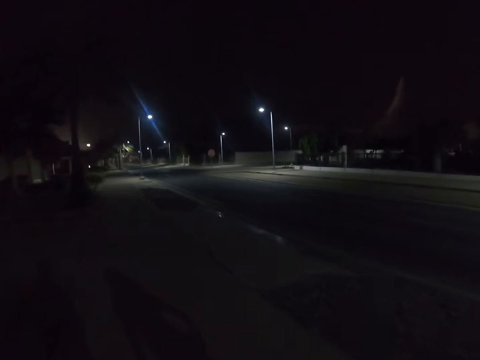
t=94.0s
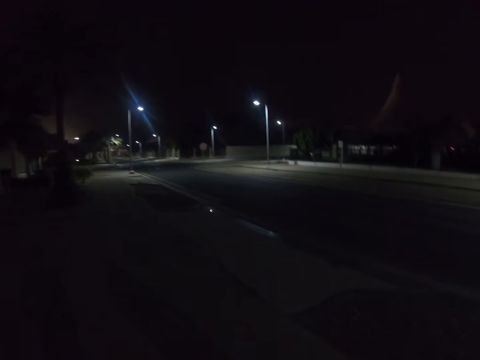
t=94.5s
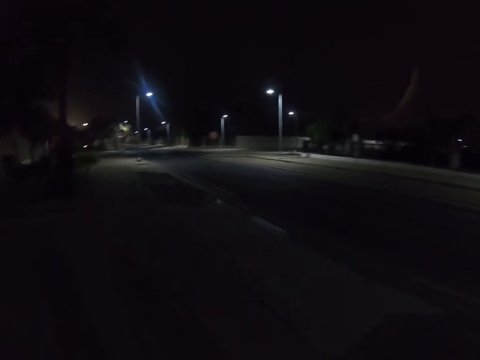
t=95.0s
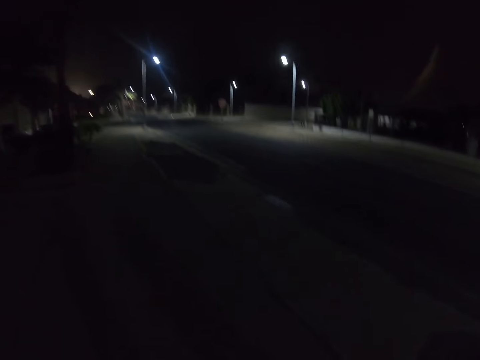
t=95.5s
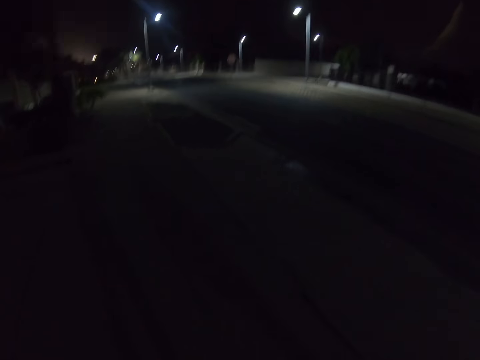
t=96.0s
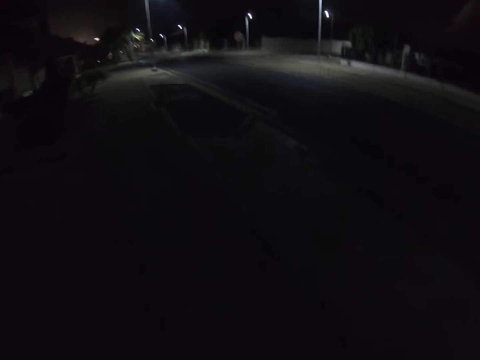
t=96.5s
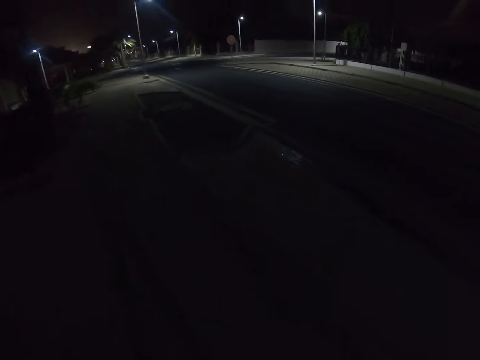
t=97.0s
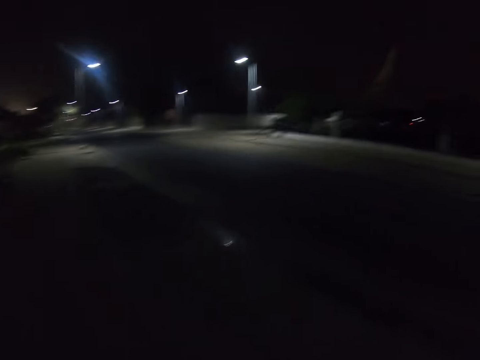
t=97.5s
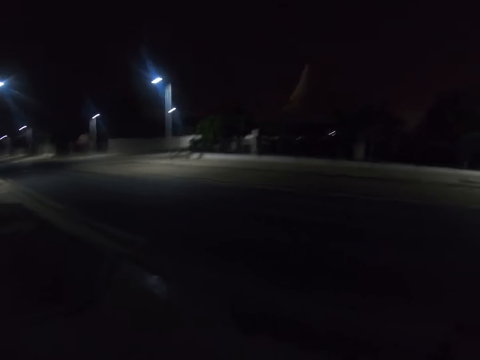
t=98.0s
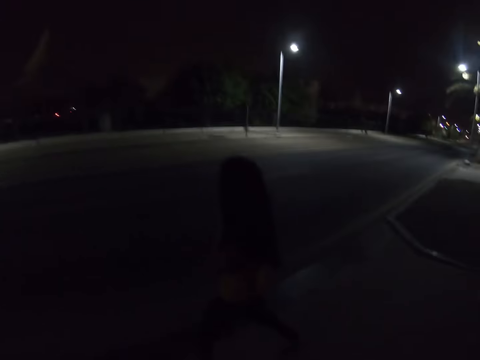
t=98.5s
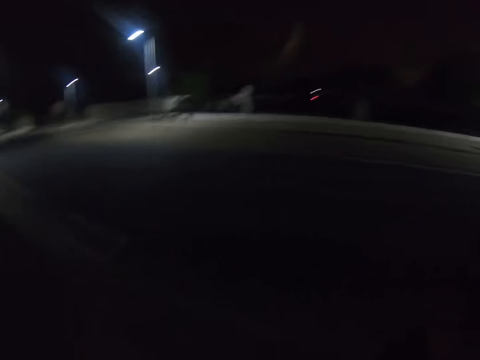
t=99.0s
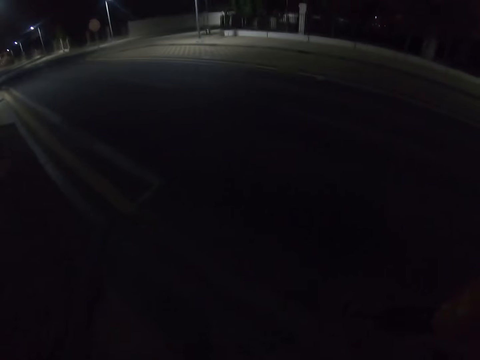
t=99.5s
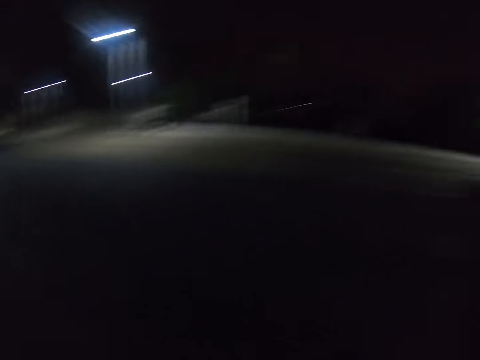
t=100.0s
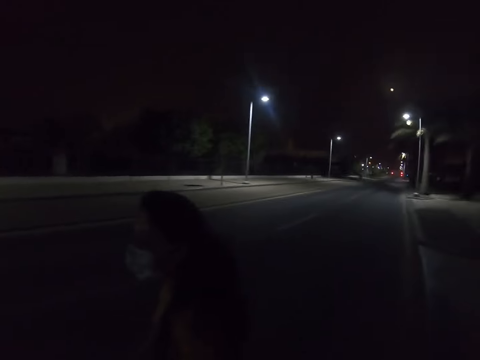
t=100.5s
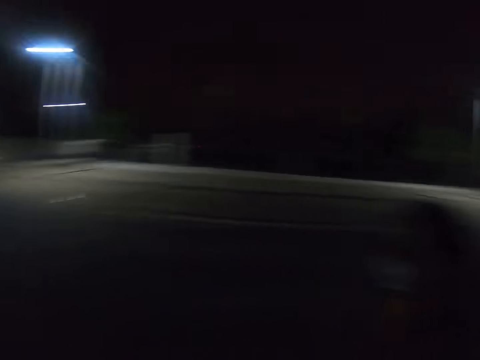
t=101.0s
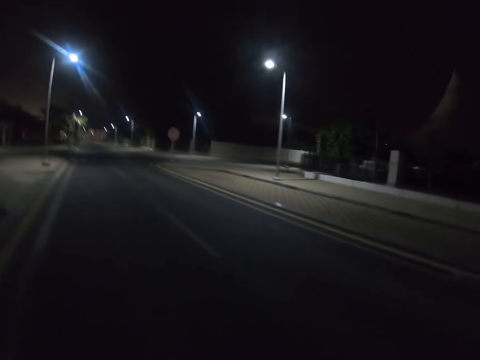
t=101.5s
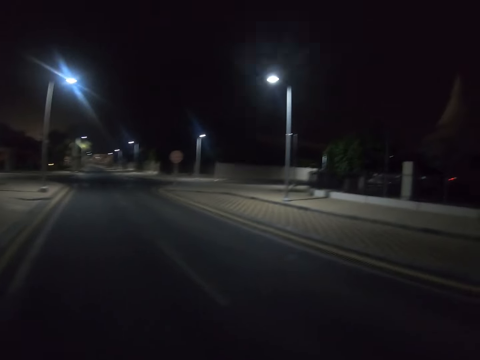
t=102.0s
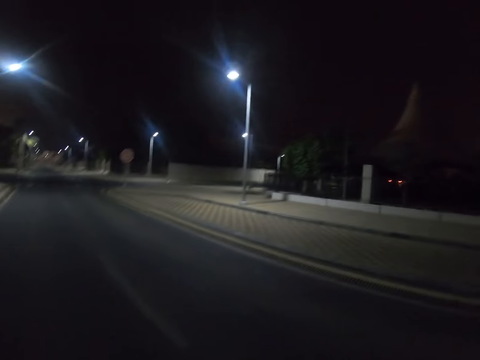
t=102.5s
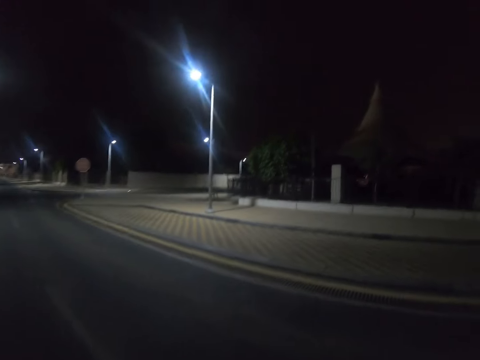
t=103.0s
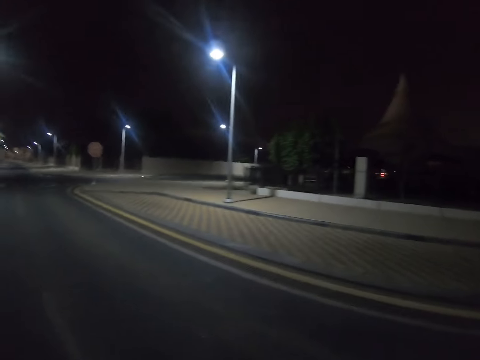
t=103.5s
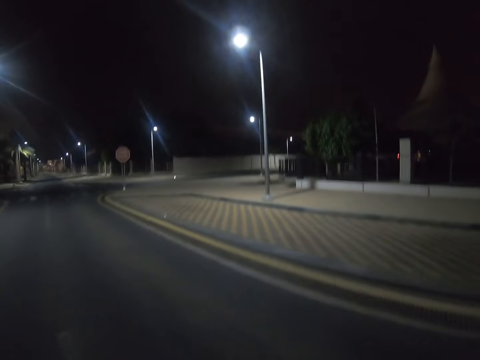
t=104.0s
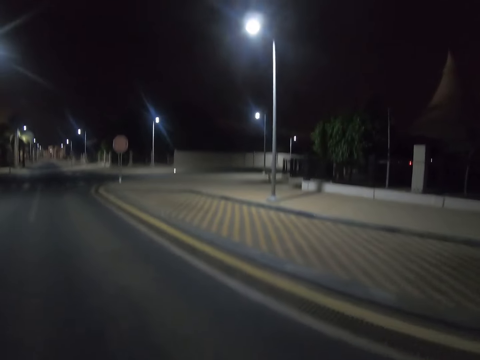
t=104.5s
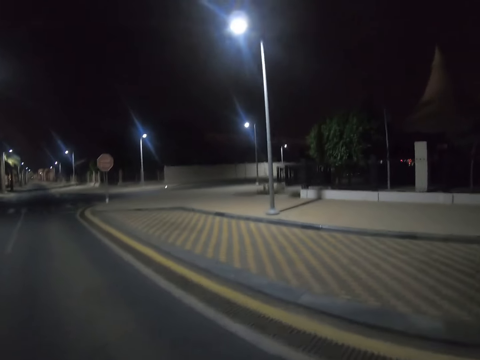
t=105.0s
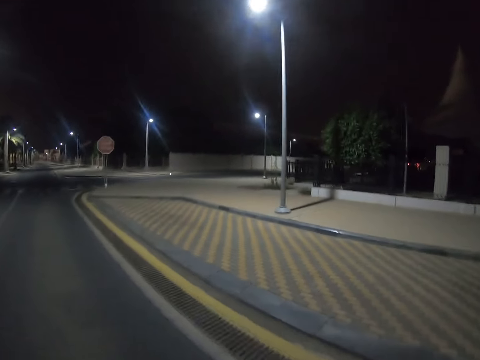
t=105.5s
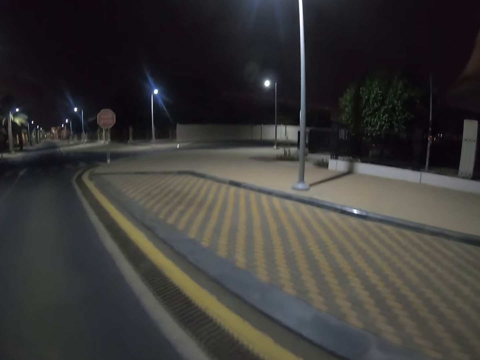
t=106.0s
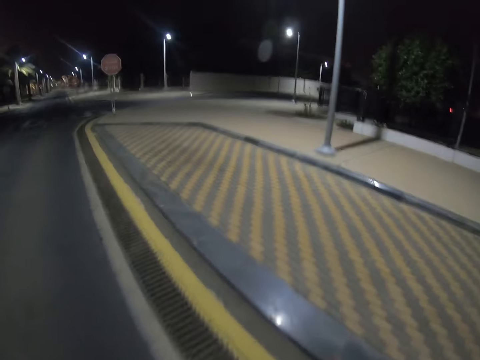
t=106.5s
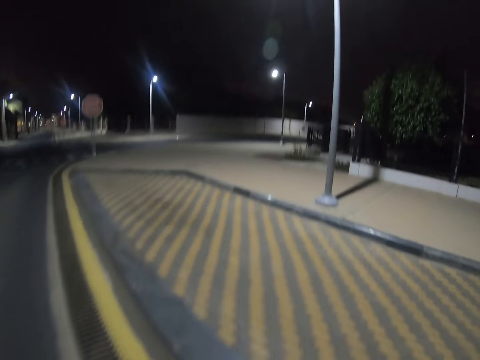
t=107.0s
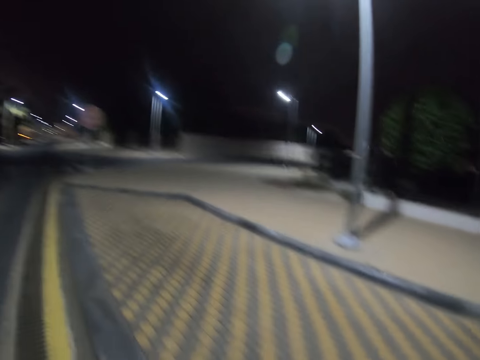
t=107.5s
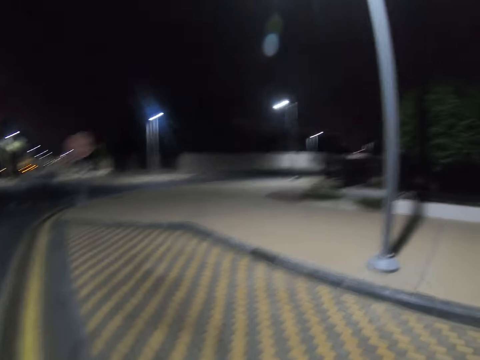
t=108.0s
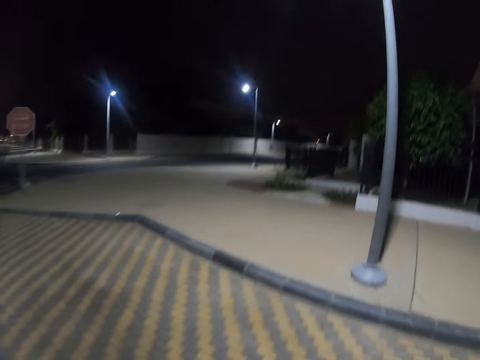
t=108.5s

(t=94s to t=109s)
The camera wearer walks along the sidewalk with a person. They walk on the road. The person walks along the road with the camera wearer.

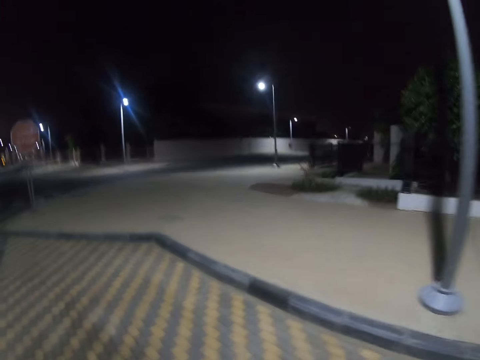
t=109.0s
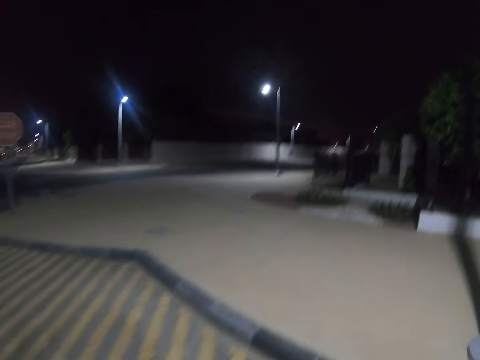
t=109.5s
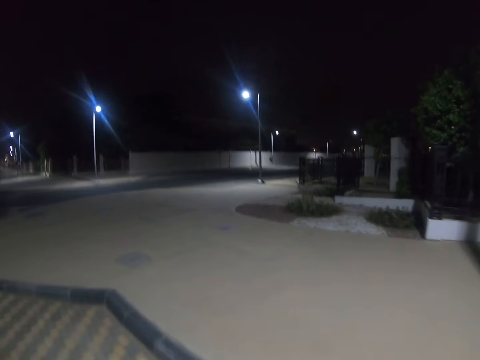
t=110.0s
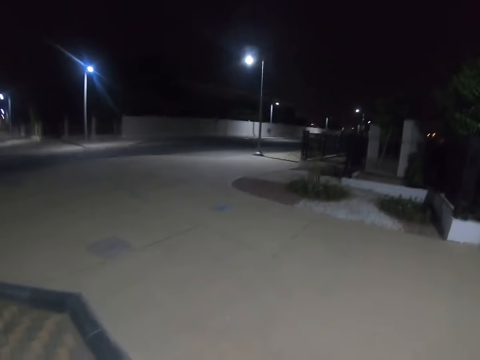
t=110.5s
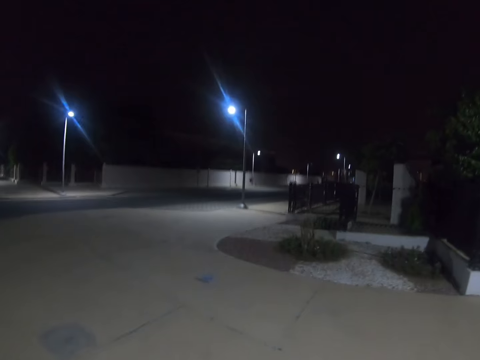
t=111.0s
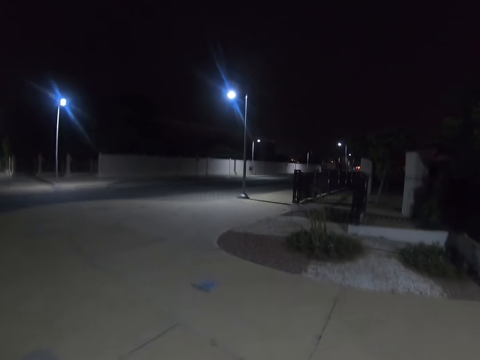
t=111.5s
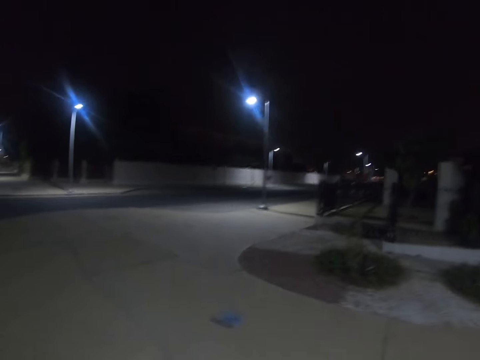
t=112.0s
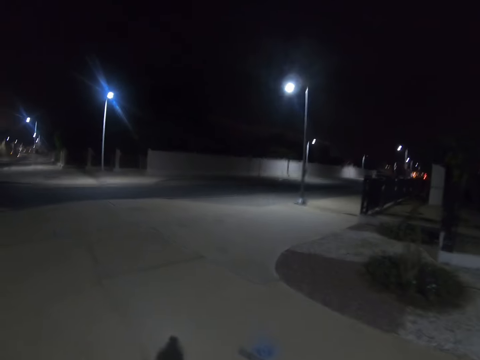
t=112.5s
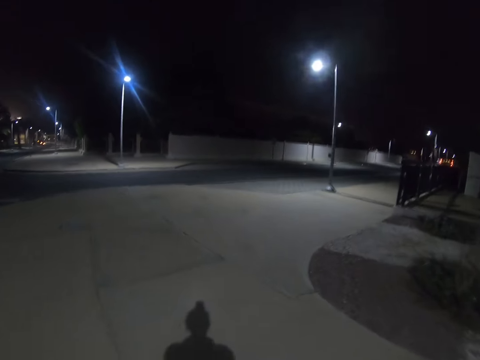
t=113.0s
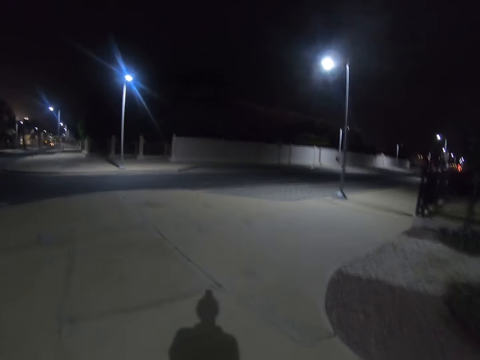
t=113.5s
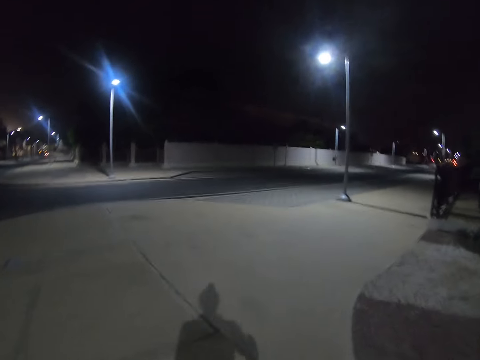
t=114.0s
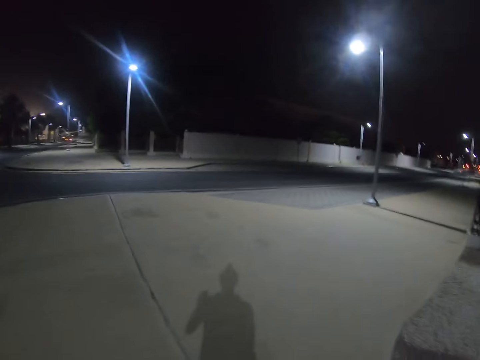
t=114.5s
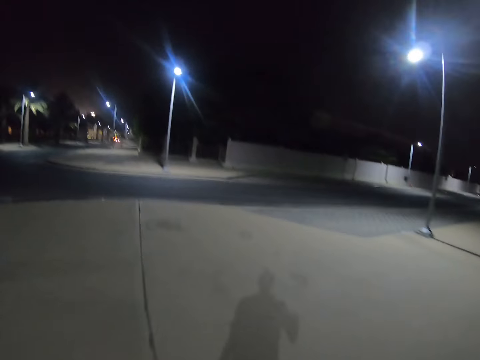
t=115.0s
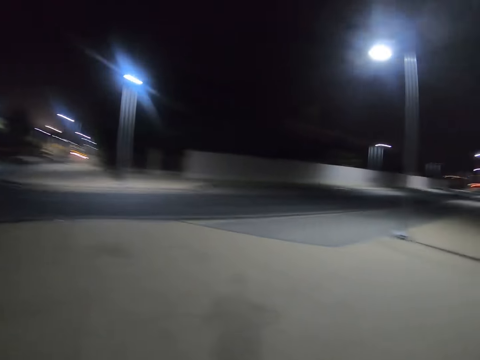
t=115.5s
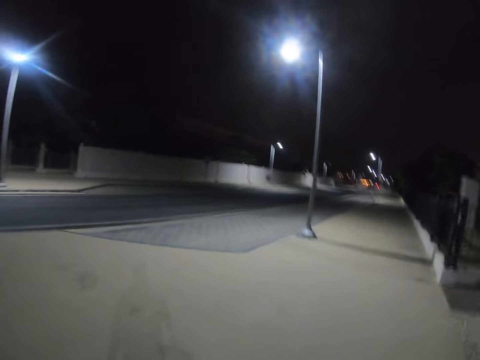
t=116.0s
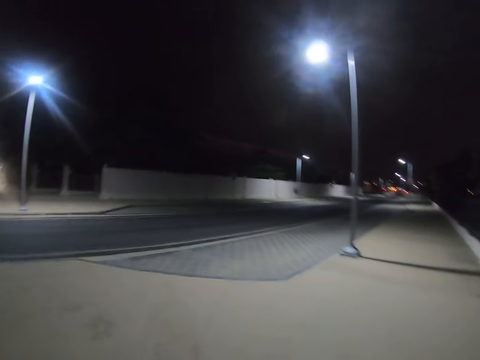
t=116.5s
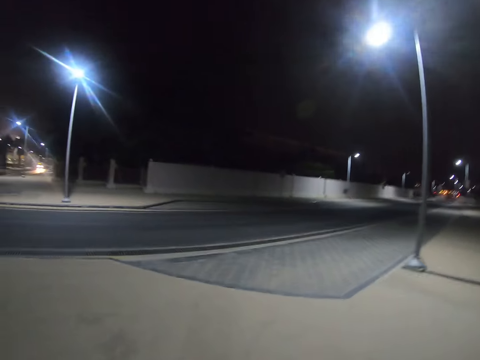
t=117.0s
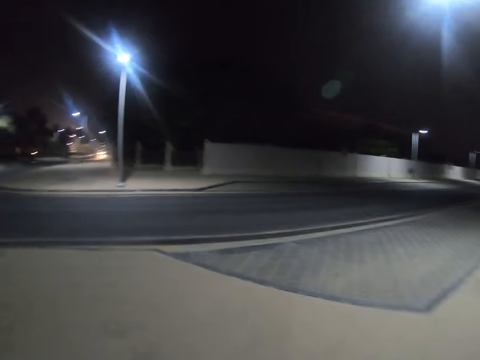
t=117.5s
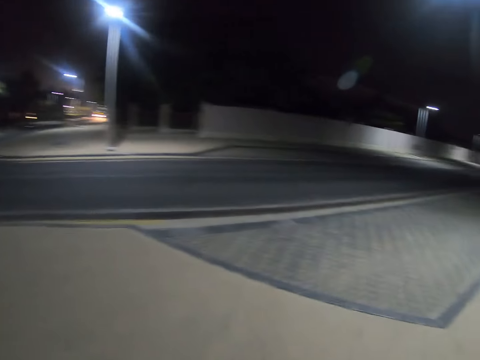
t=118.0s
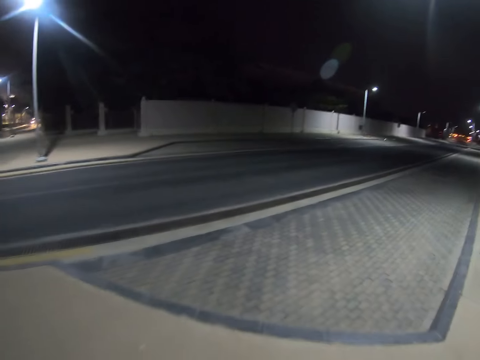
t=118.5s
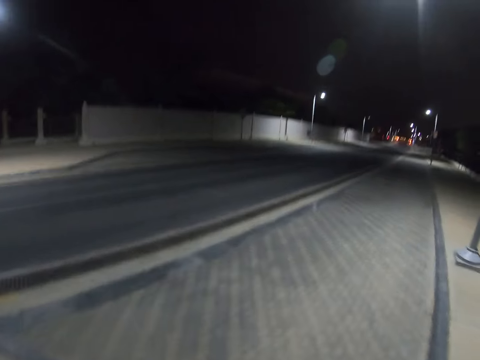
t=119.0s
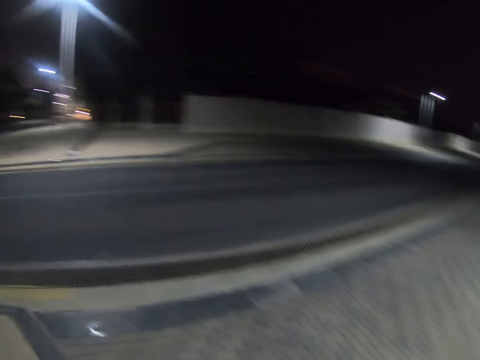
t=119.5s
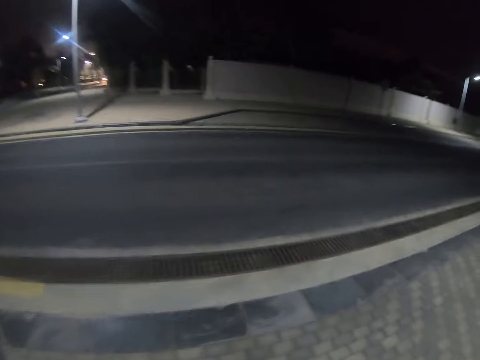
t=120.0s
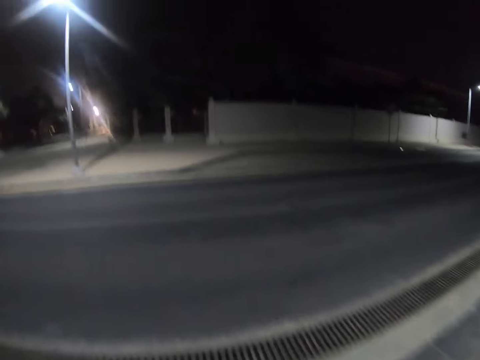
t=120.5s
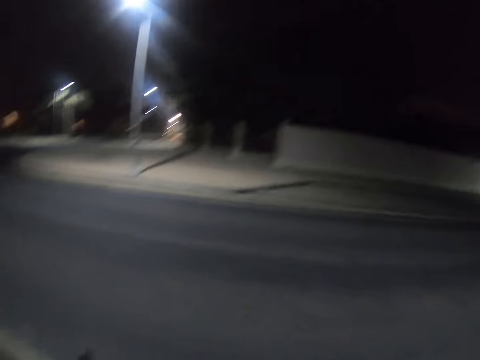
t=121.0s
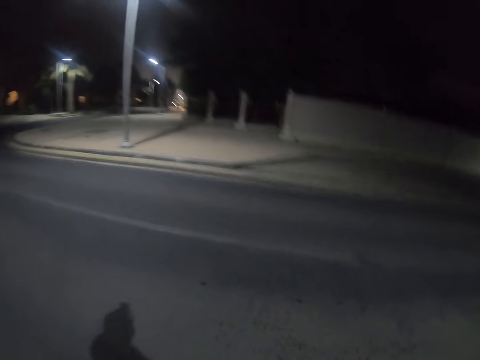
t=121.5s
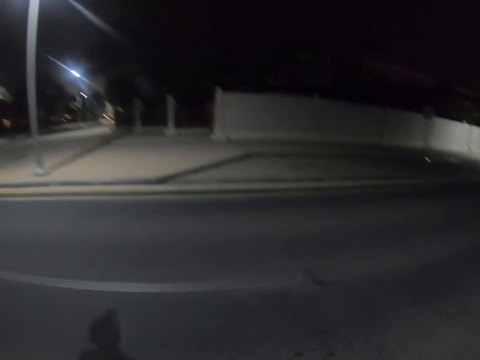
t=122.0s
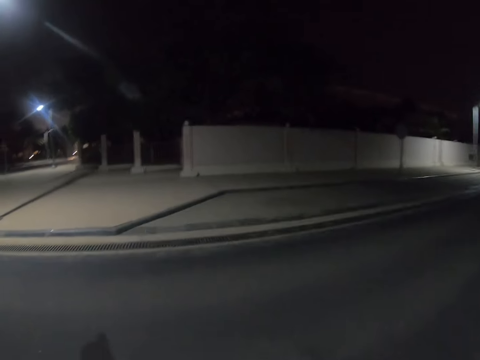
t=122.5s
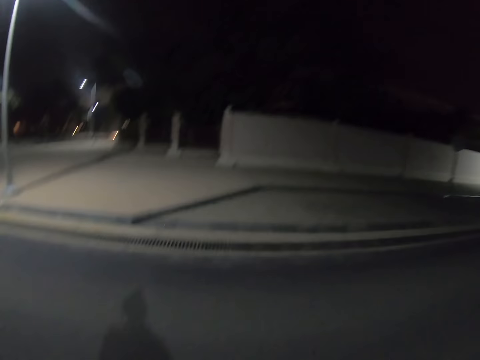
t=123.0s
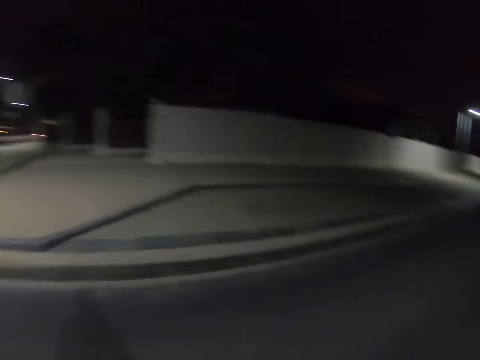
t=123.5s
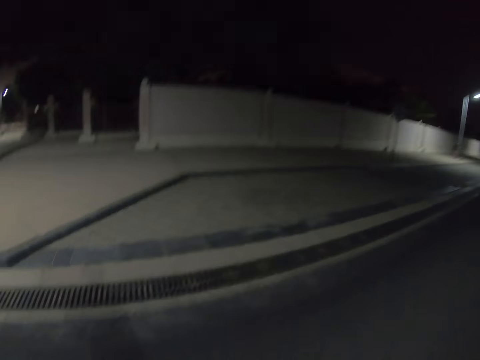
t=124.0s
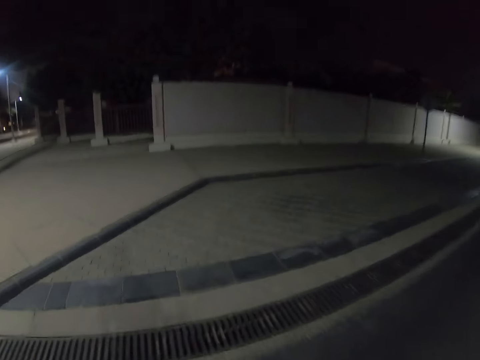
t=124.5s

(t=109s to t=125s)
The camera wearer walks on the sidewalks with a person. They walk on the road. They cross the road.
